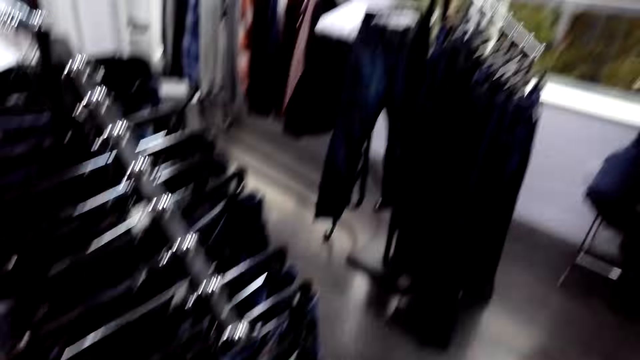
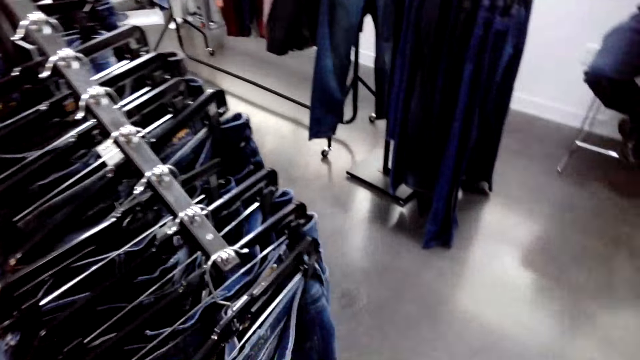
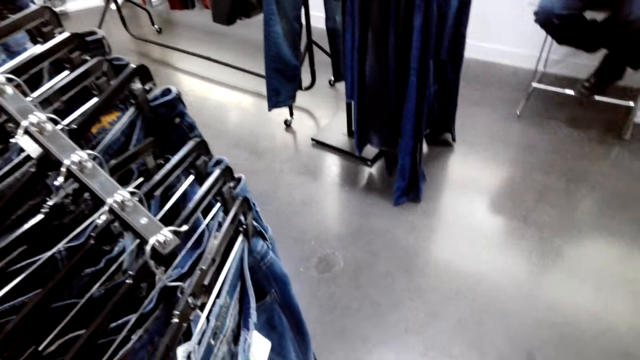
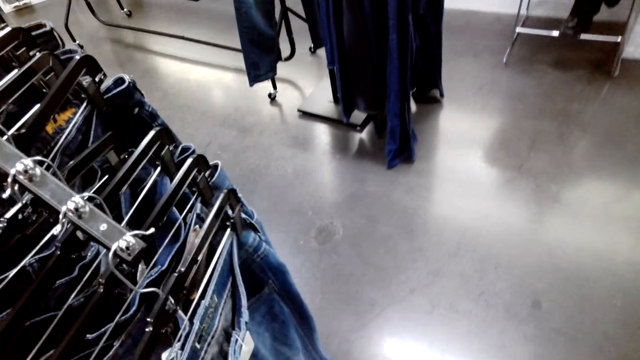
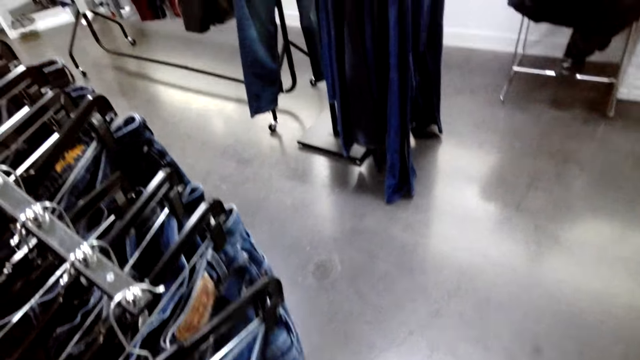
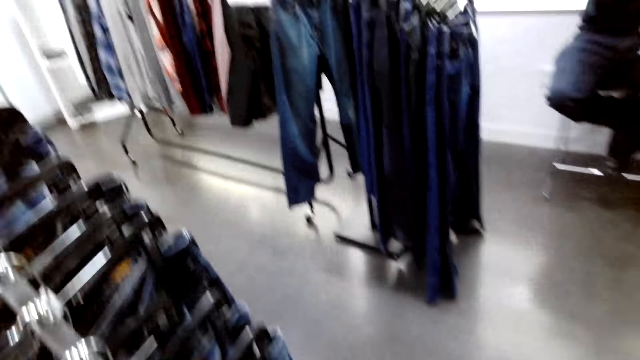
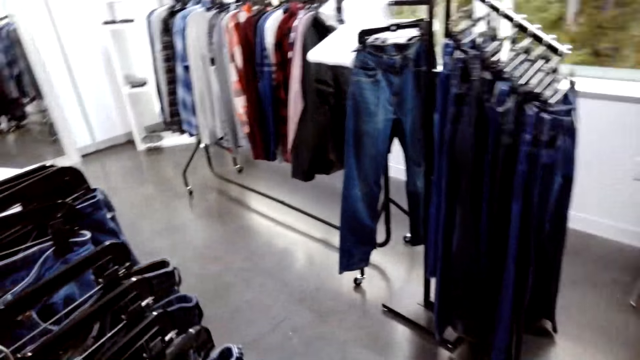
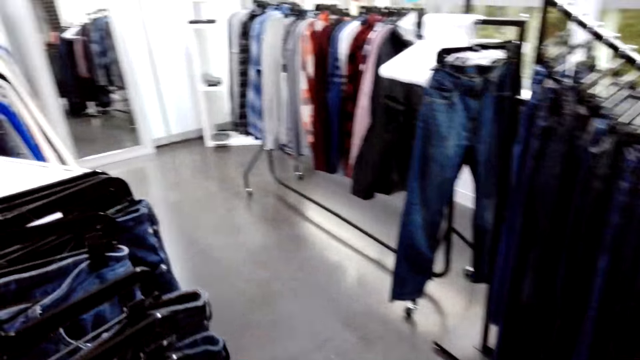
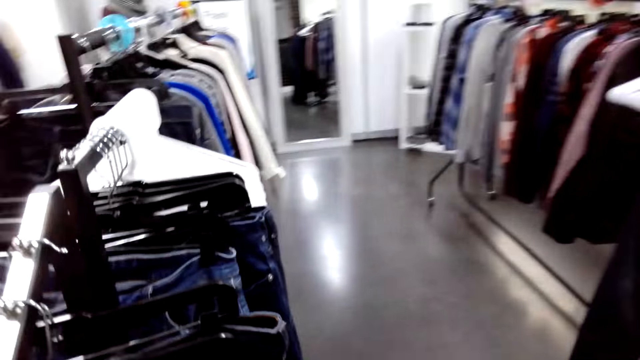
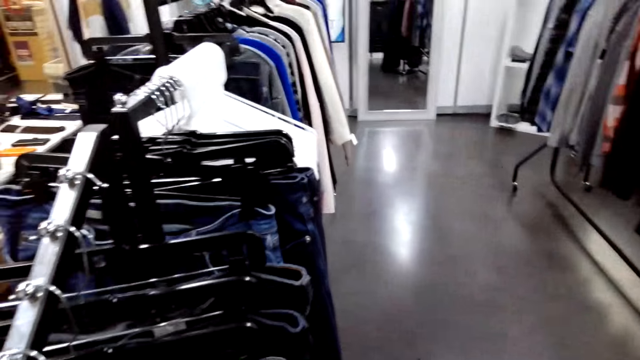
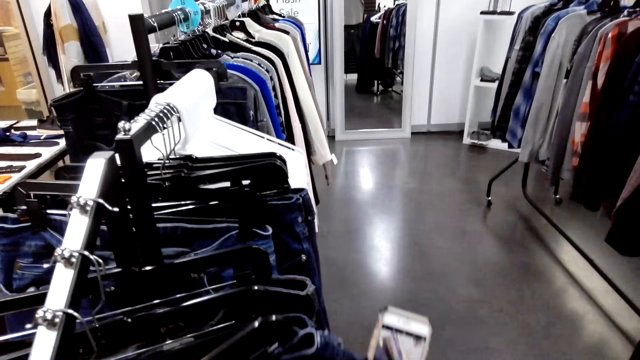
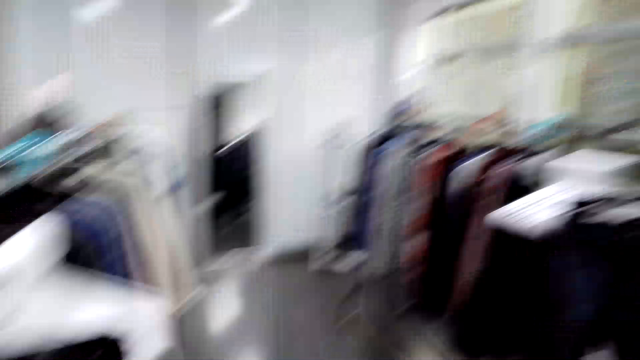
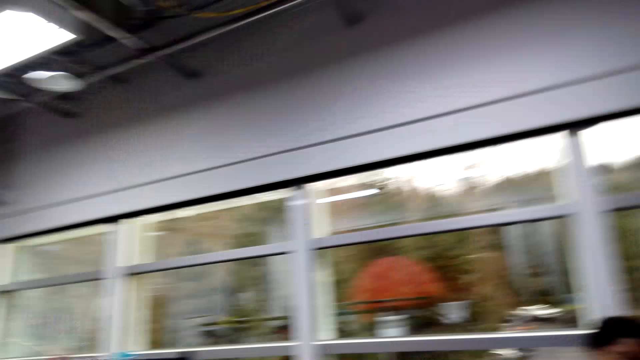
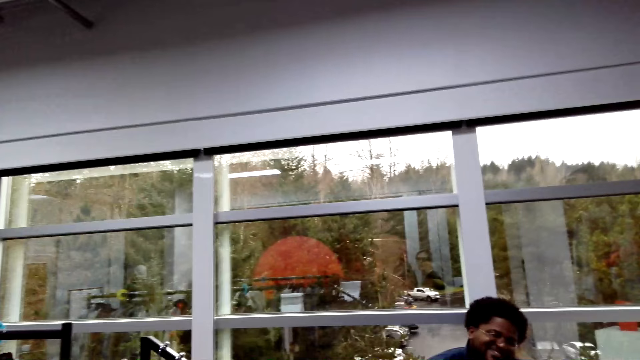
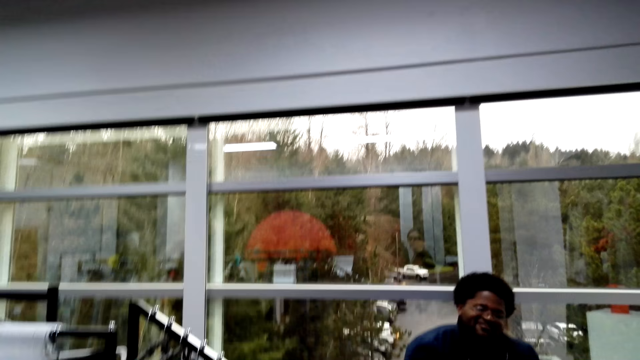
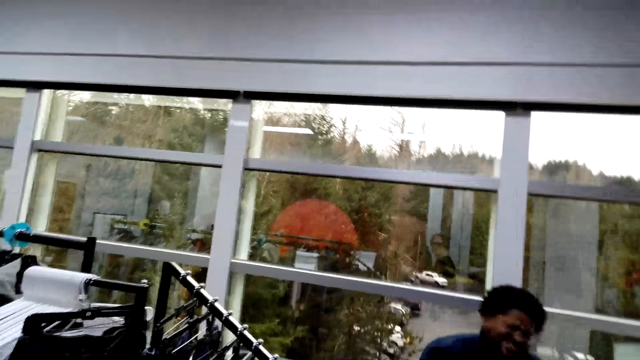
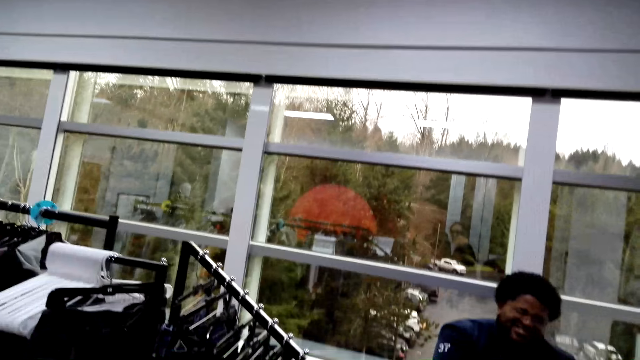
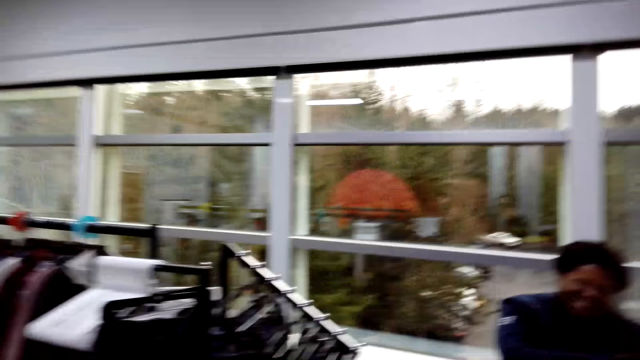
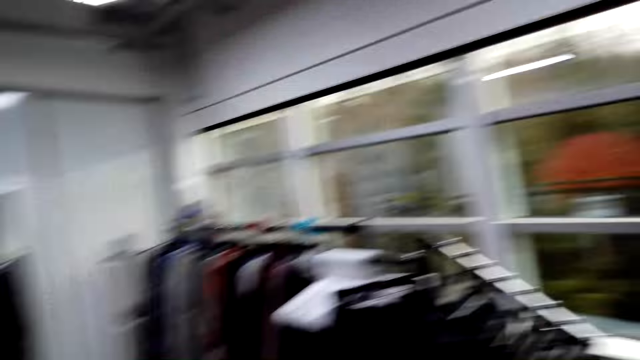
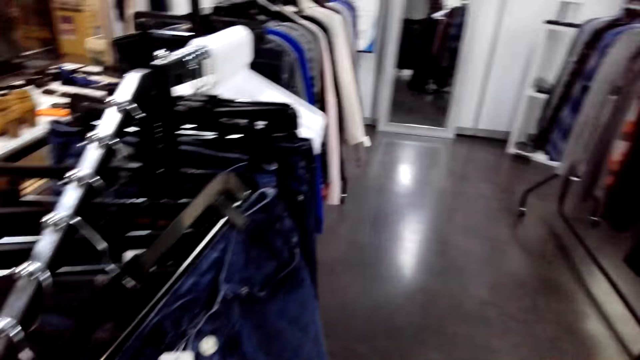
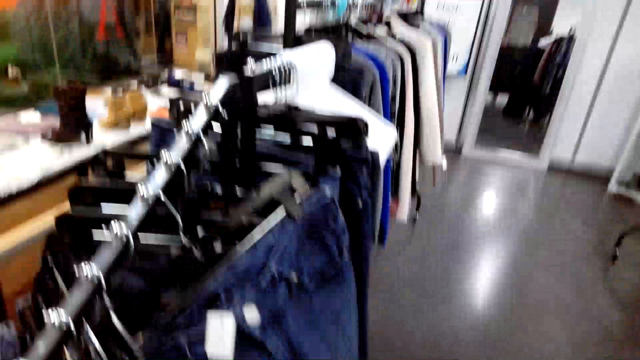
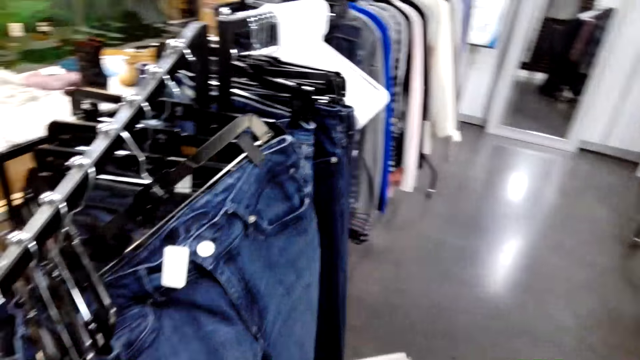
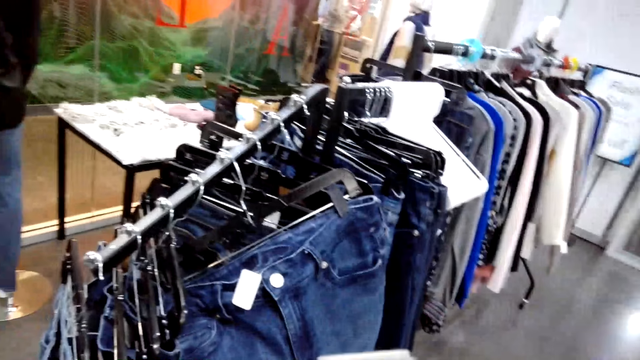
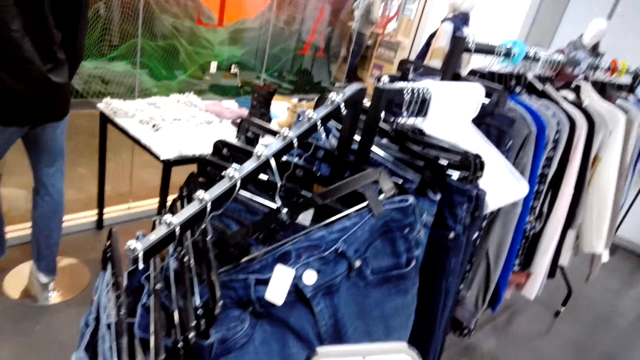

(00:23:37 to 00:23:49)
The camera wearer stares at the clothes on the stand. They stare at the phone. They dialogue with a man.

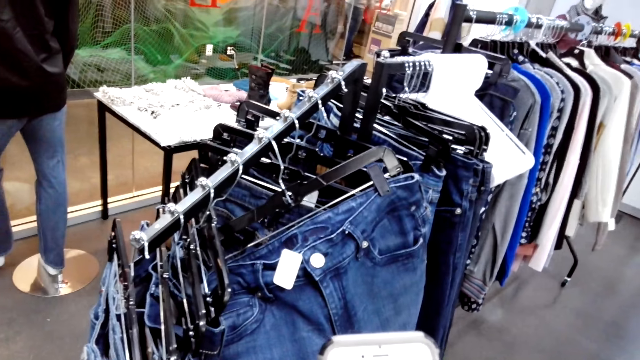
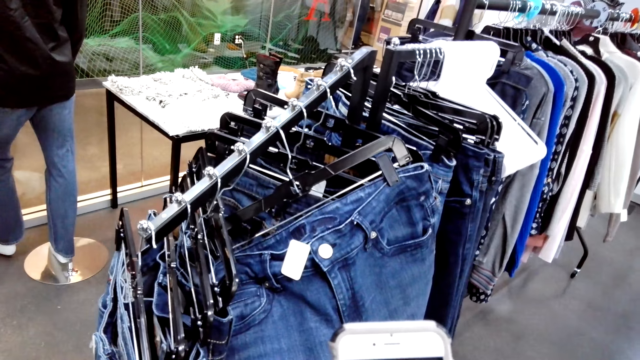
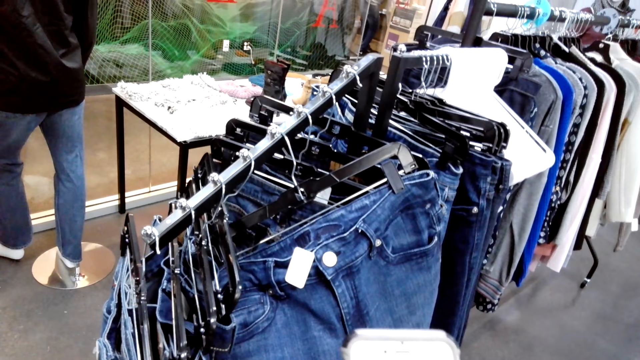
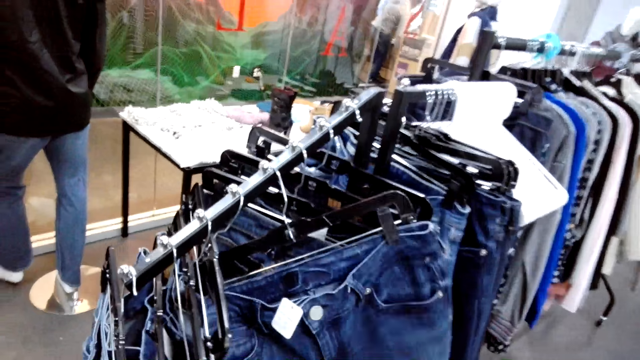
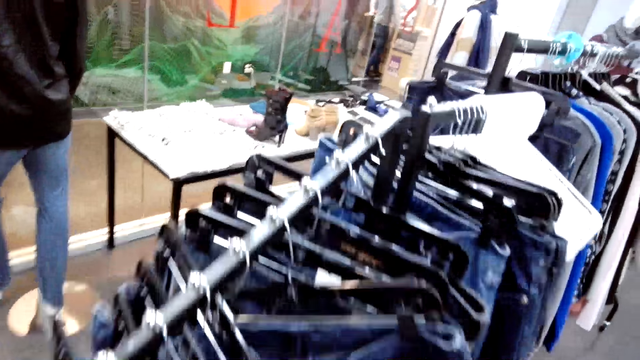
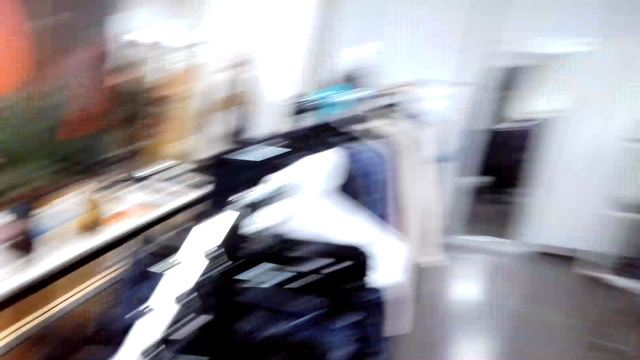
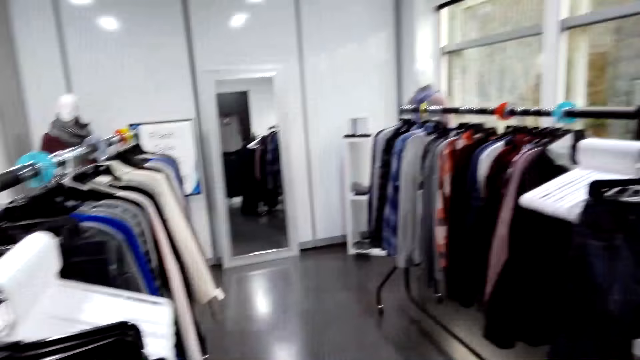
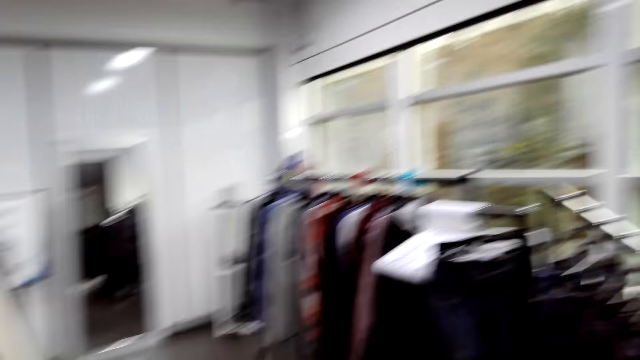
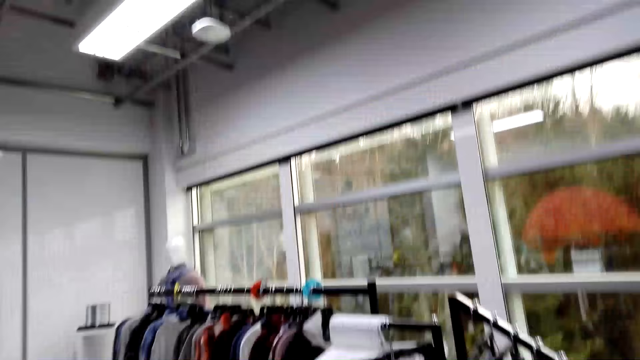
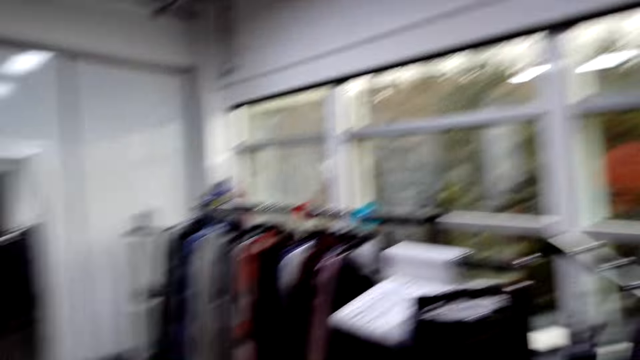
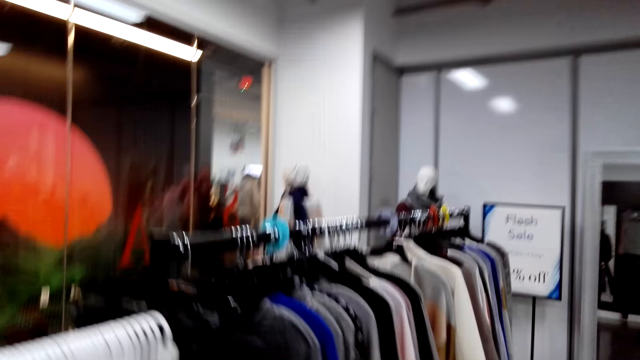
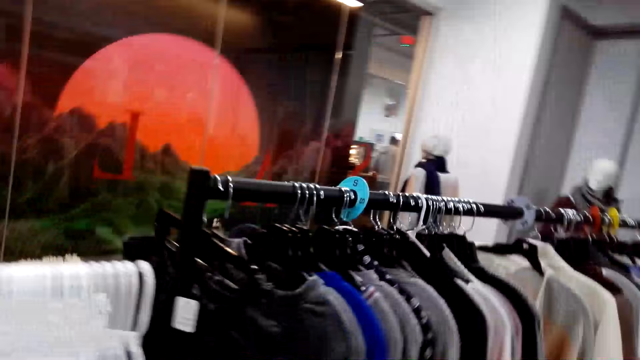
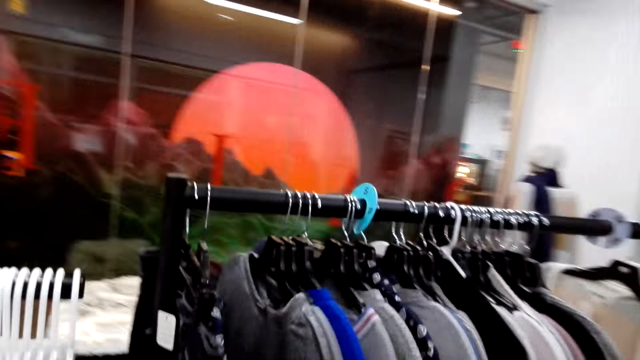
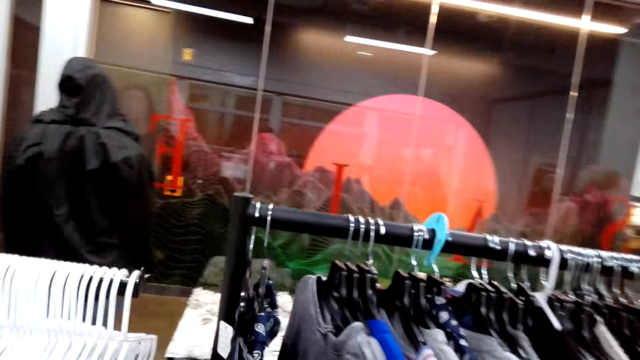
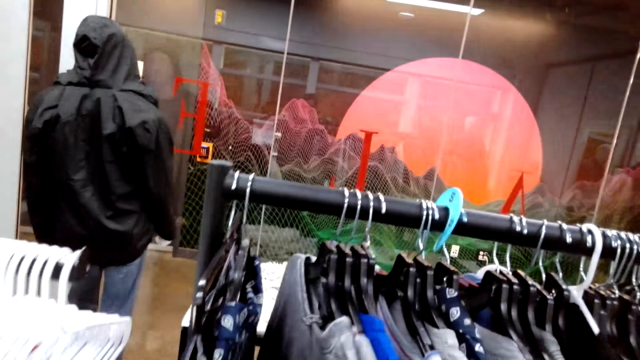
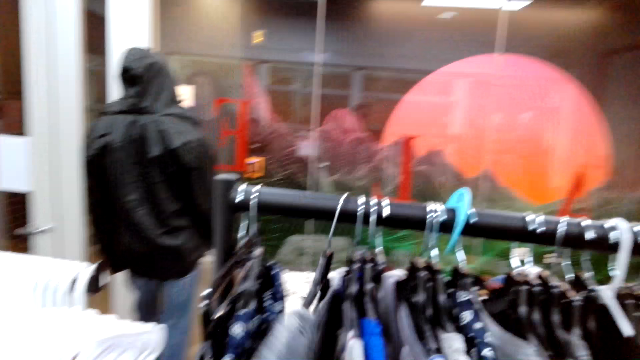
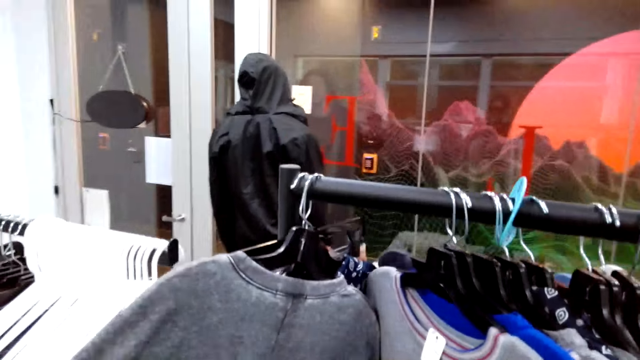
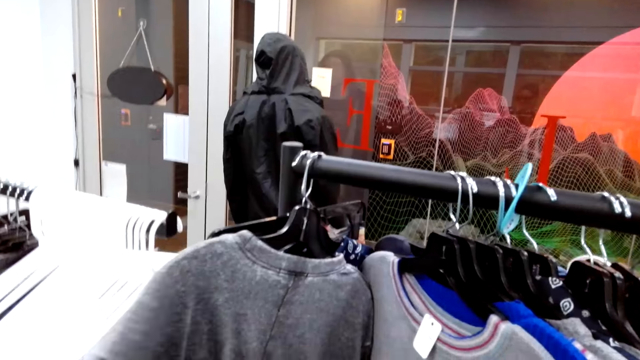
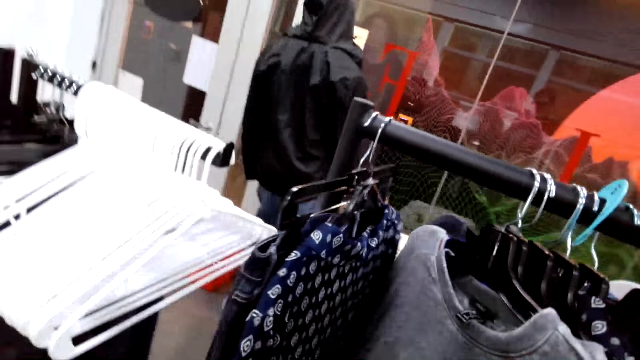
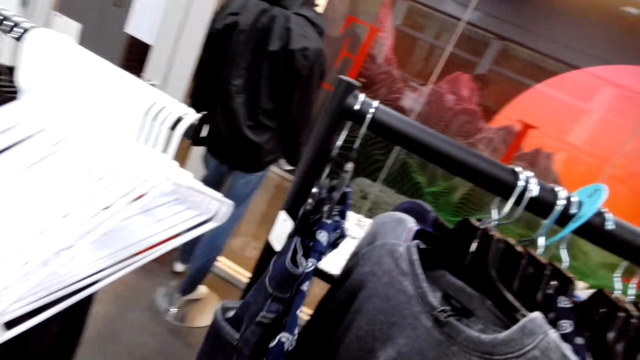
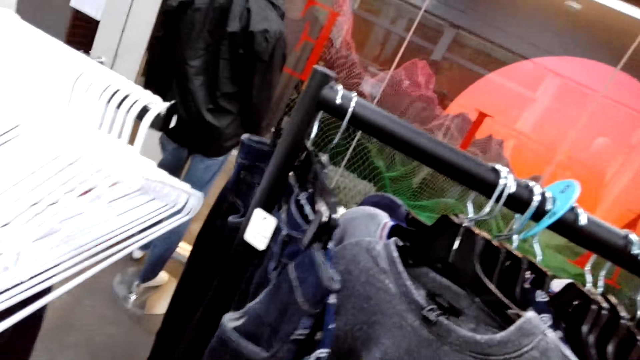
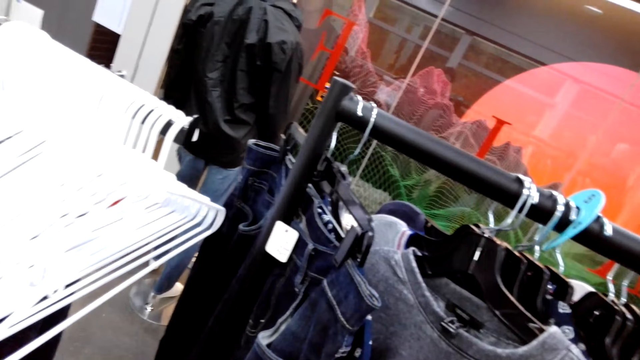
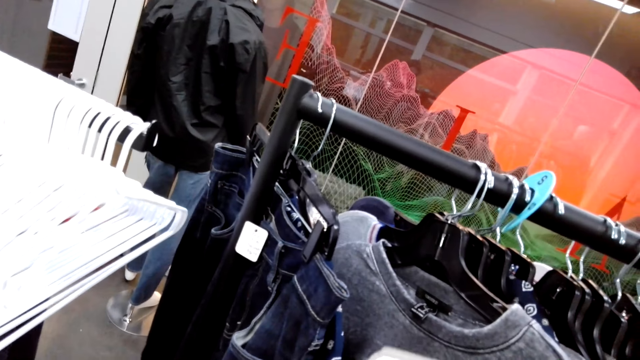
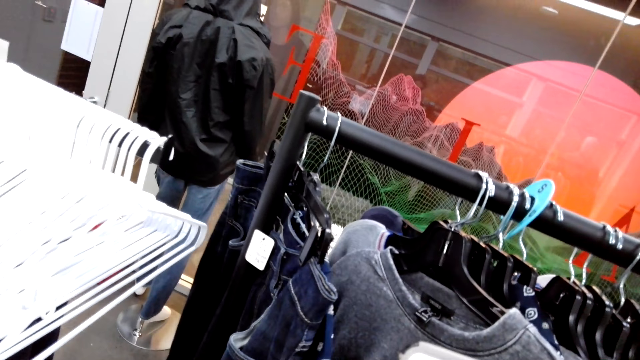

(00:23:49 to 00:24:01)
The camera wearer walks in the fashion boutique. They dialogue with a man.
